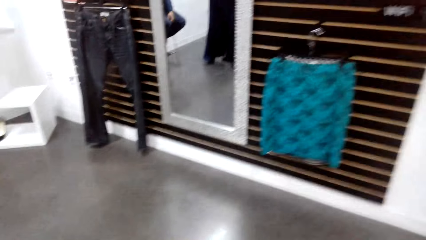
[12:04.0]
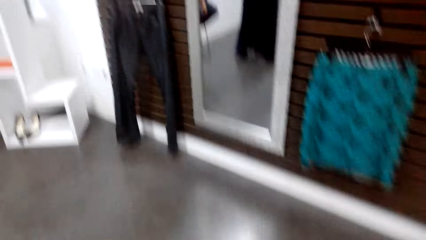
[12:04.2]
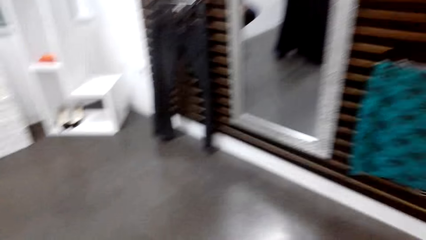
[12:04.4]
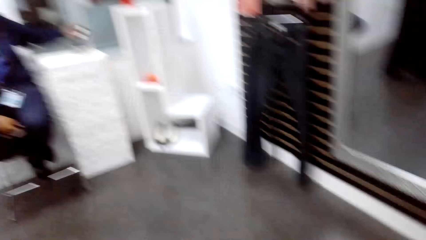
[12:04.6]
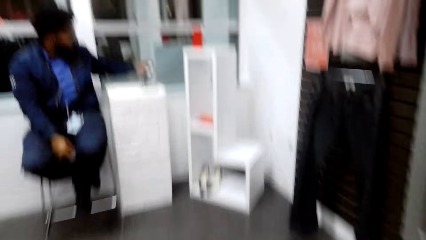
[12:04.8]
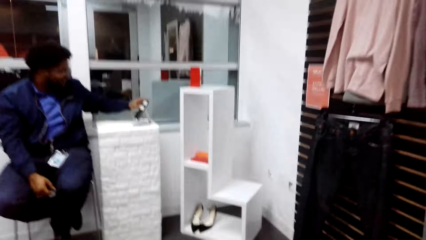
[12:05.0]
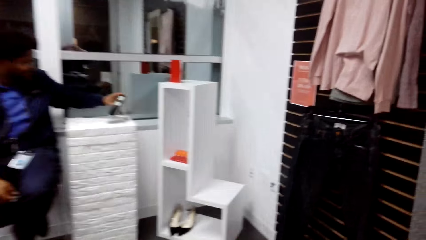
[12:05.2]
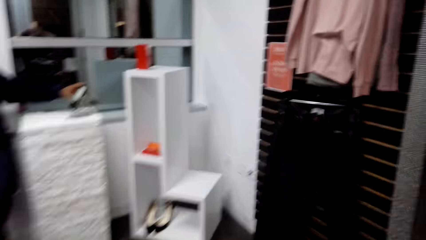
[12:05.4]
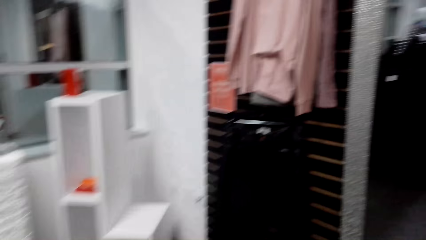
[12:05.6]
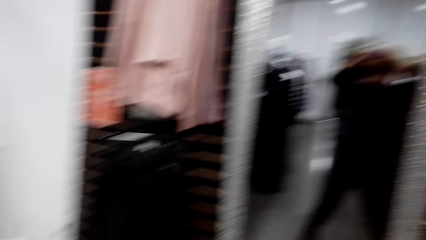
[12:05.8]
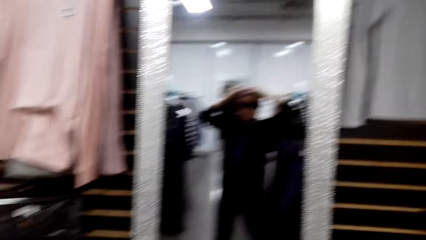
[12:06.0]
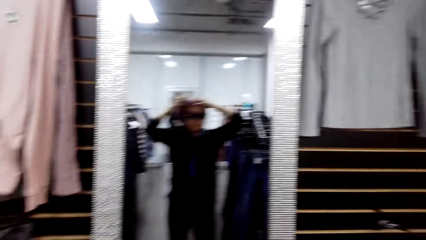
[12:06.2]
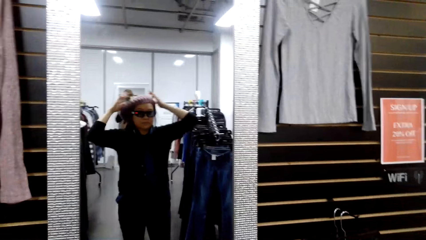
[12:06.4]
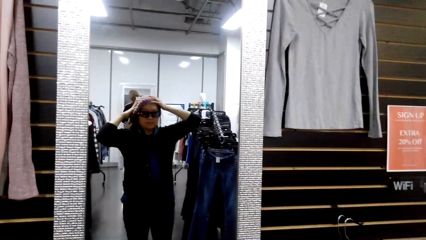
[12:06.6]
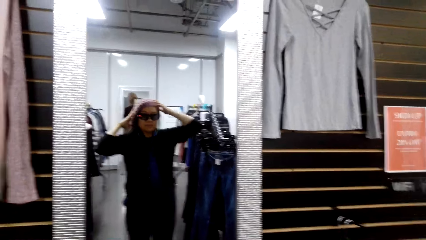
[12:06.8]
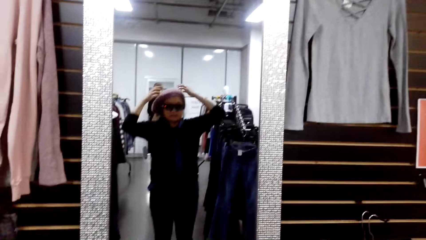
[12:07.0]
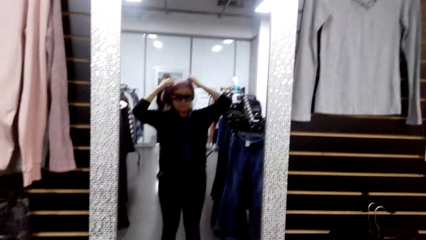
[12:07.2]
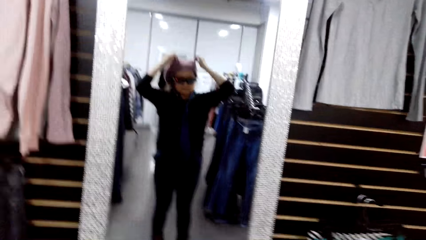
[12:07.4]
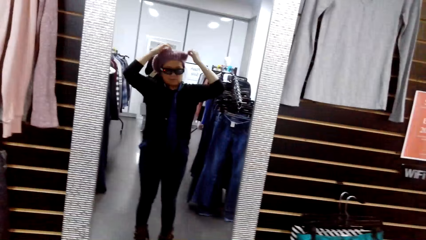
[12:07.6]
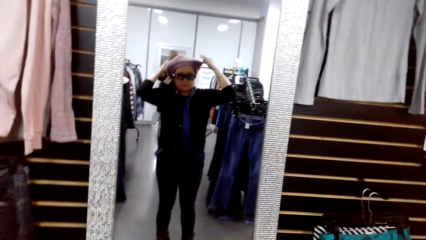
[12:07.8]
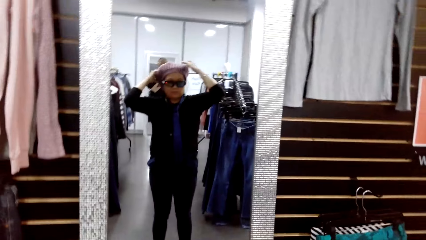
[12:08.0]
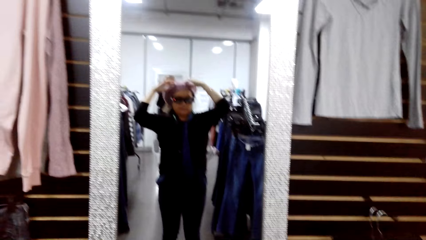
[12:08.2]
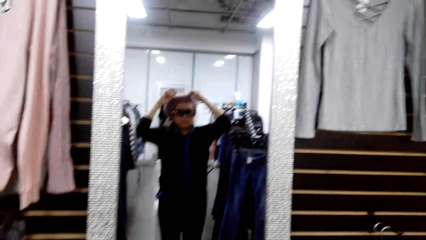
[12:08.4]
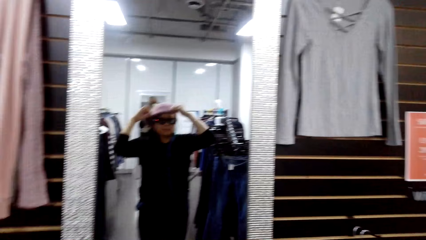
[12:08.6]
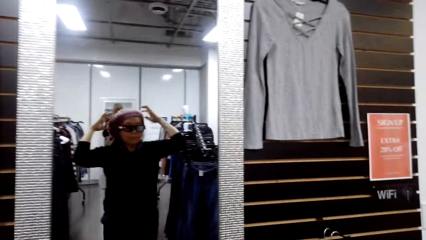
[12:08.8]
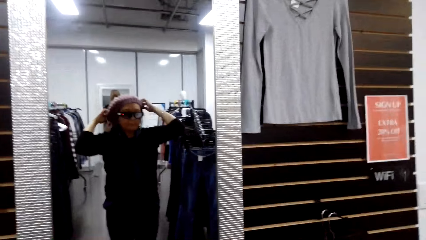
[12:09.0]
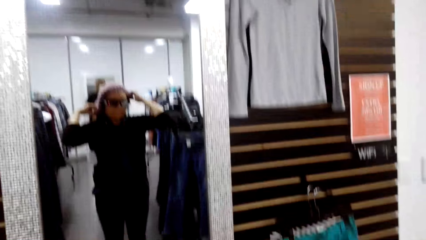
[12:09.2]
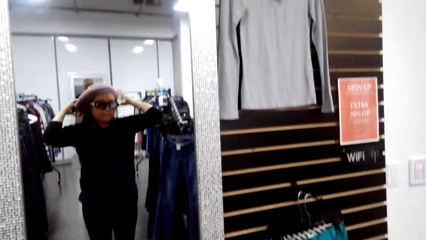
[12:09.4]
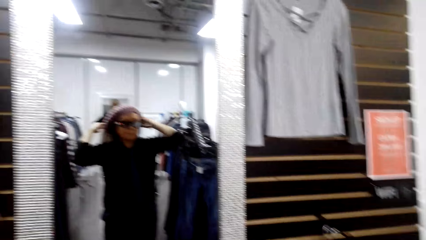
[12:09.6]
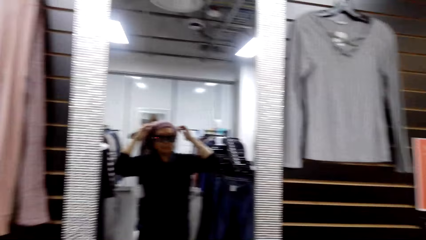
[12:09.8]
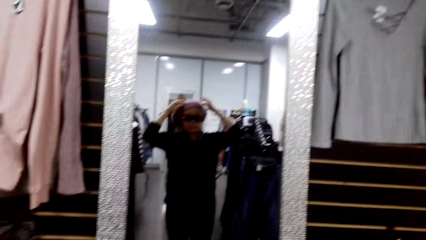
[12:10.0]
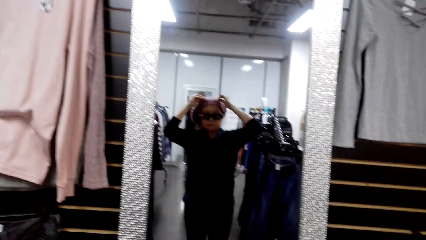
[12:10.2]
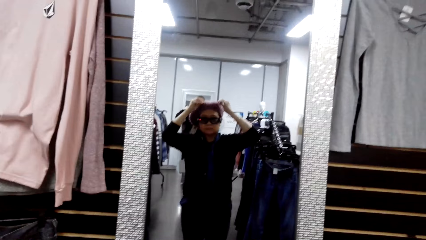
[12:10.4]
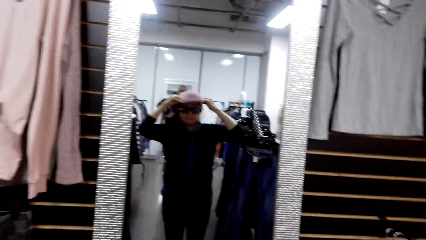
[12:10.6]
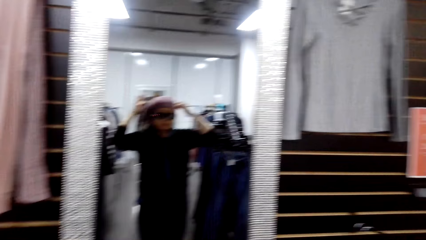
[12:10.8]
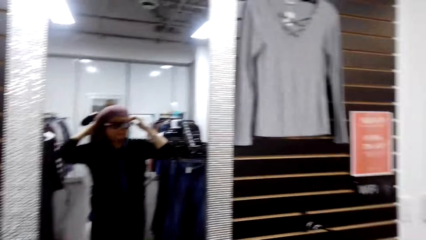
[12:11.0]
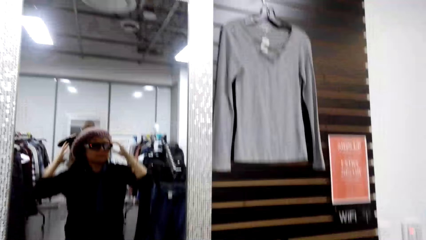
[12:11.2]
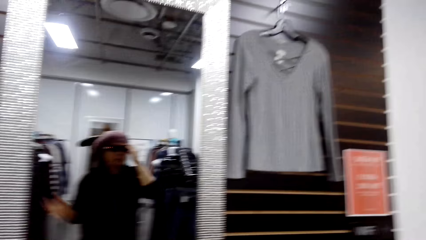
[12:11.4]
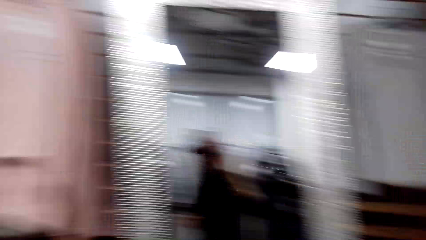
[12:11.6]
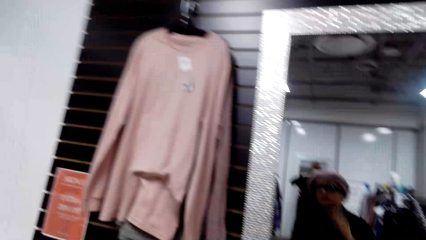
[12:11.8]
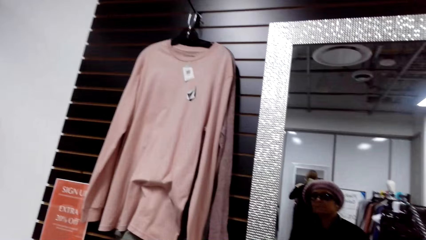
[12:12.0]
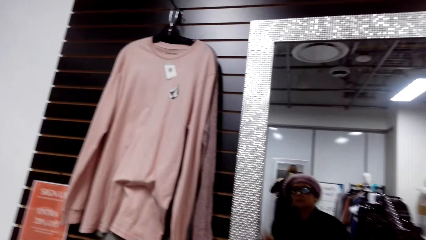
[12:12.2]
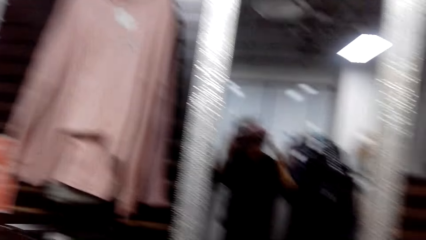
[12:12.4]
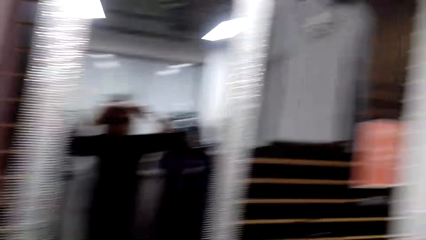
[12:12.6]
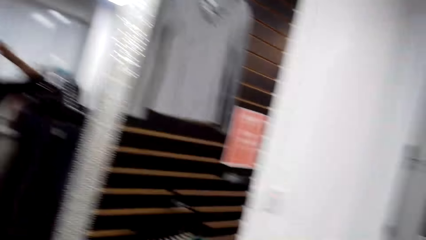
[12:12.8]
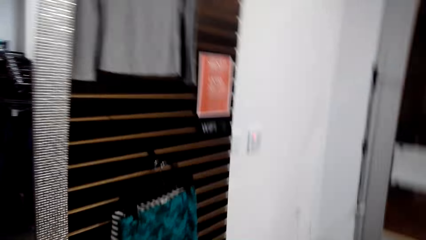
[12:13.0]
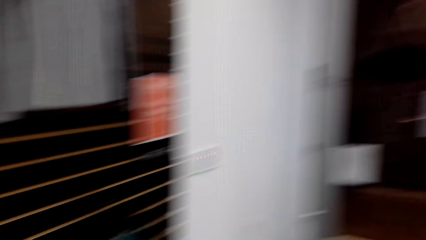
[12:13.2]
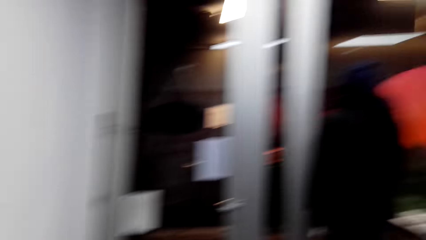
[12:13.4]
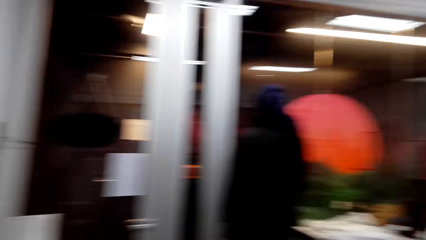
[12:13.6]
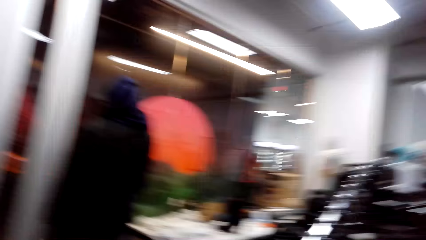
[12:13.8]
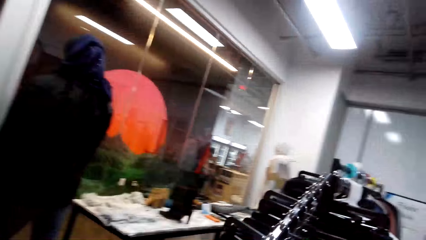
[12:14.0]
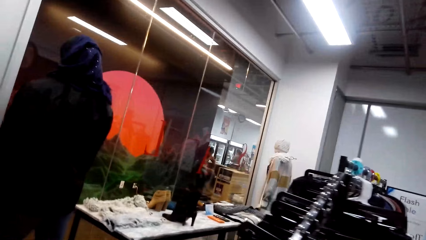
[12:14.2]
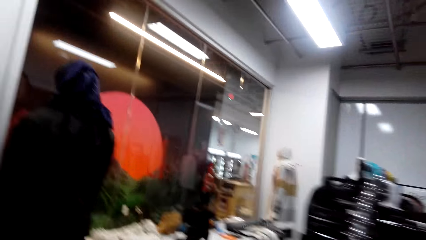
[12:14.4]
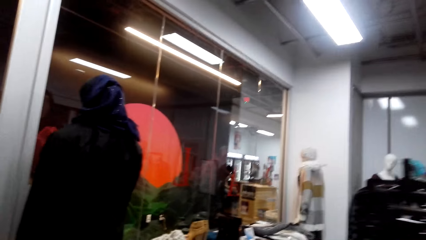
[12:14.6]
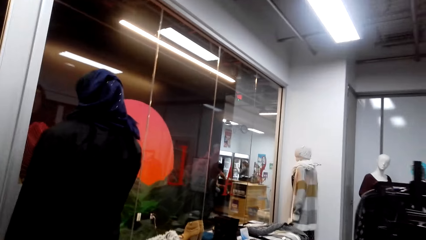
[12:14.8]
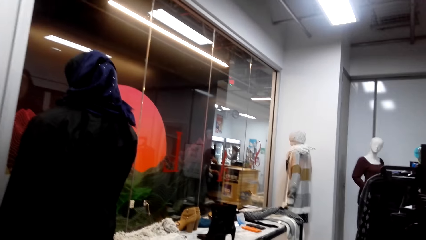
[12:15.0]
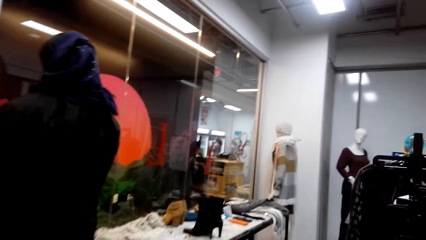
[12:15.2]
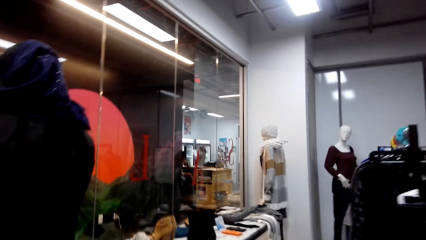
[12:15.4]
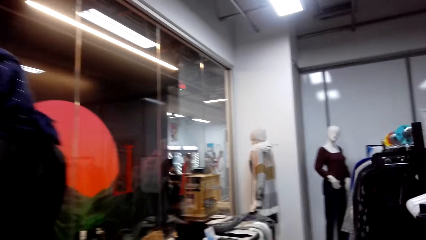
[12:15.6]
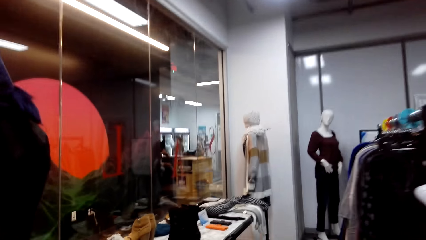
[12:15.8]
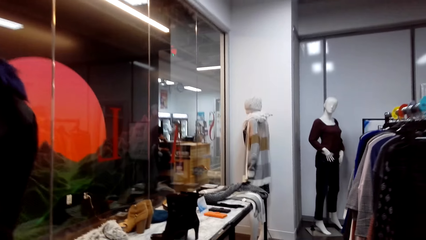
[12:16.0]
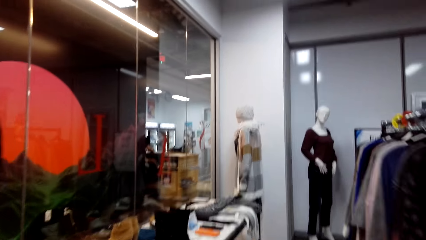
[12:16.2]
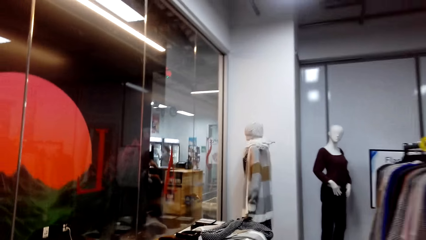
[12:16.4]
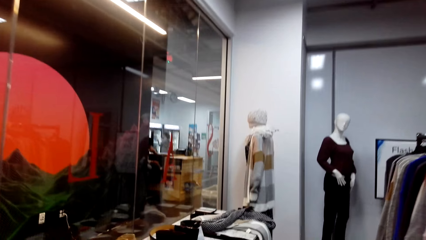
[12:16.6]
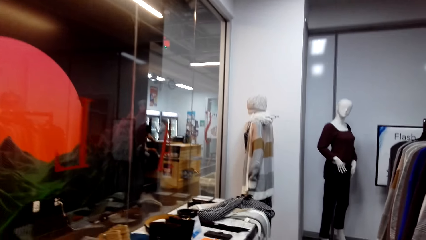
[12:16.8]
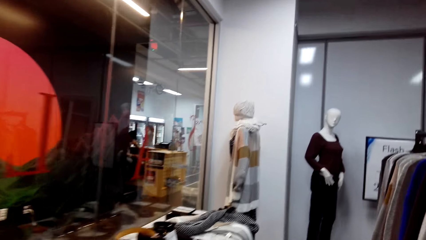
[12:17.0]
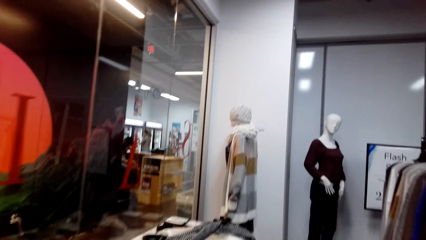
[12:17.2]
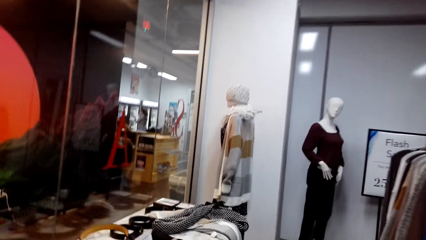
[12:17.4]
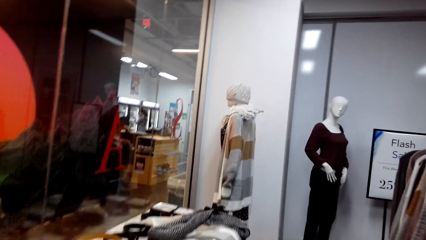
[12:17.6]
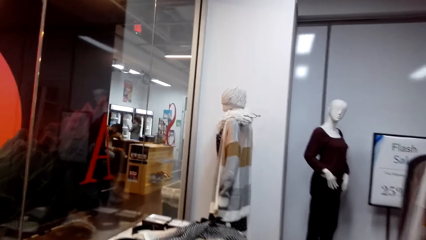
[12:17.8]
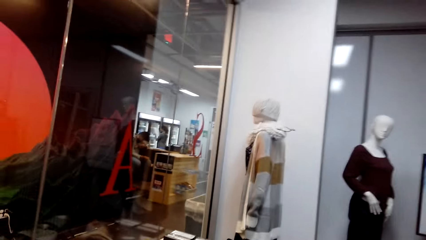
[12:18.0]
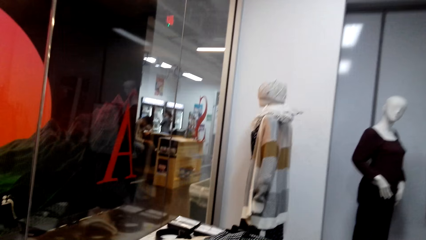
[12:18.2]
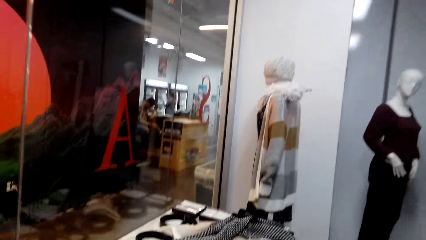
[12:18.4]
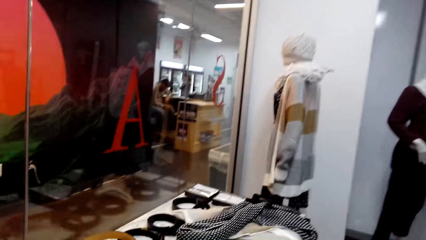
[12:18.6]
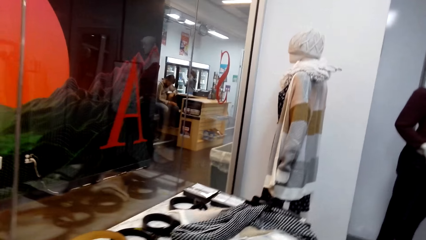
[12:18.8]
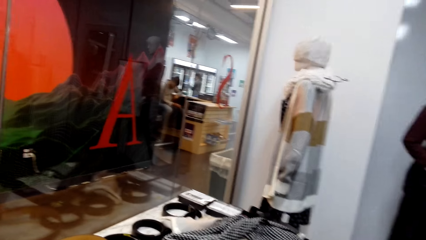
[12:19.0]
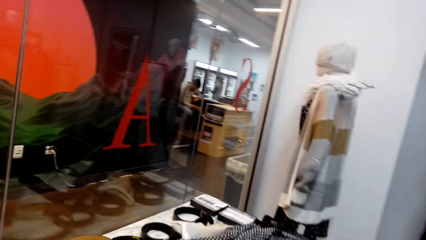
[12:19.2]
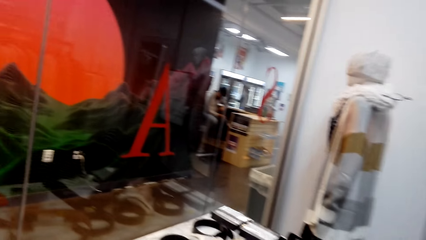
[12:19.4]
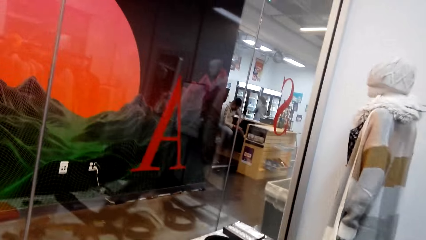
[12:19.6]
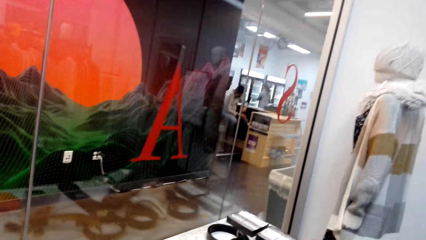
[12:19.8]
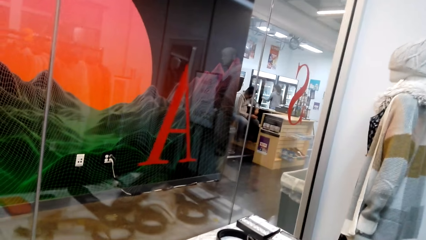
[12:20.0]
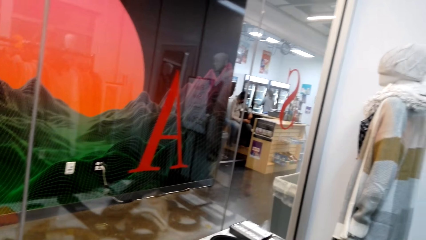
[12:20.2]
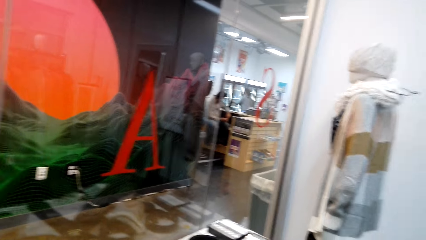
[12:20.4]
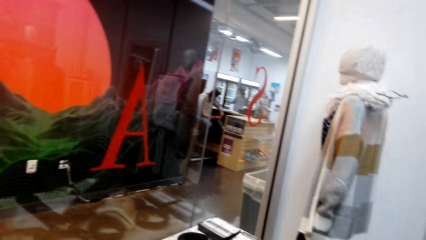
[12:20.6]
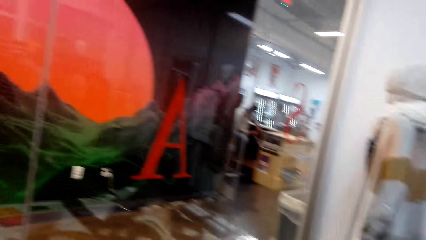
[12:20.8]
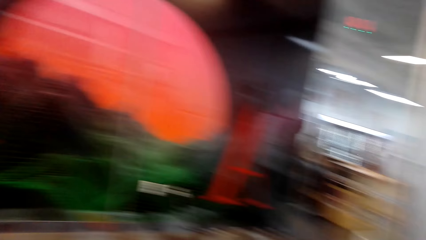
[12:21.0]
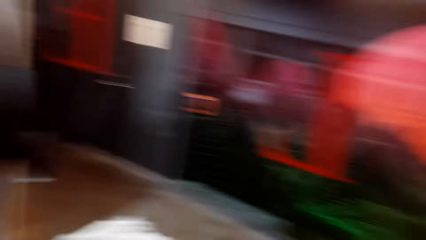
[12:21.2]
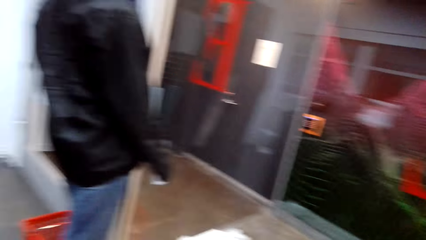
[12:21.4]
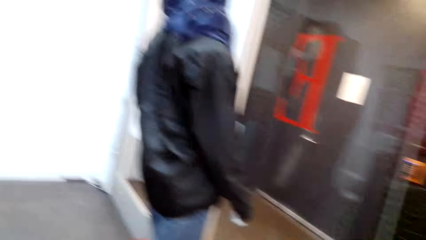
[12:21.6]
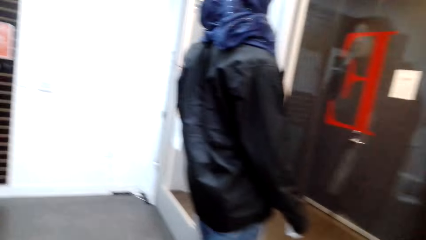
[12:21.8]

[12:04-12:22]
A woman puts on the marvin hat. The camera wearer puts on the hat. They walk around.
